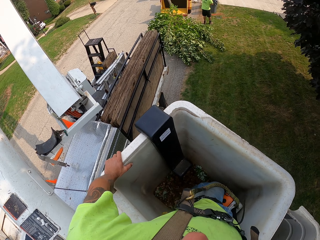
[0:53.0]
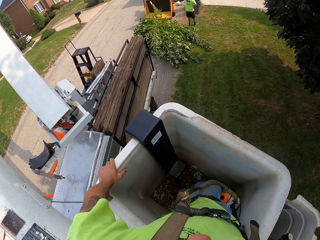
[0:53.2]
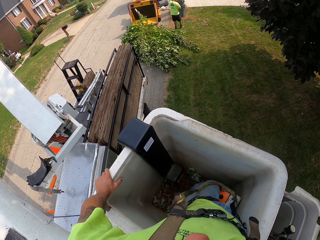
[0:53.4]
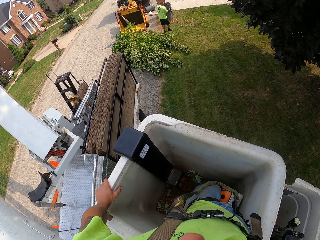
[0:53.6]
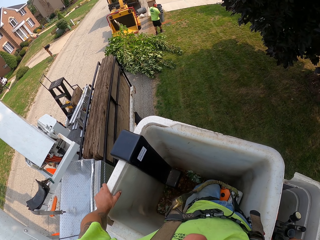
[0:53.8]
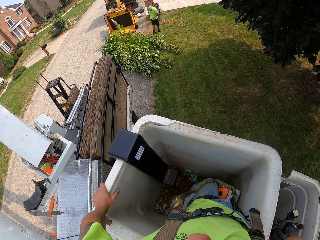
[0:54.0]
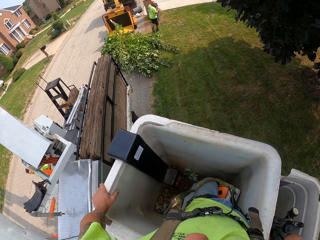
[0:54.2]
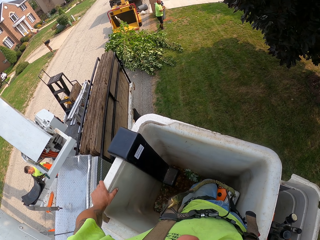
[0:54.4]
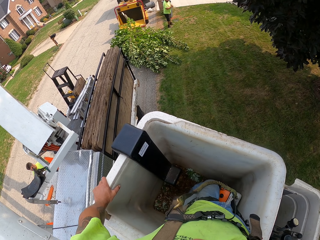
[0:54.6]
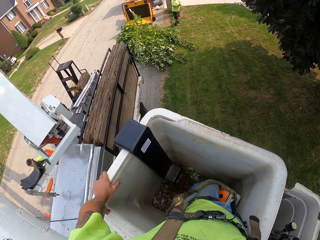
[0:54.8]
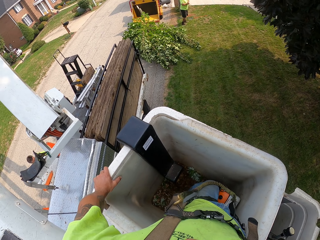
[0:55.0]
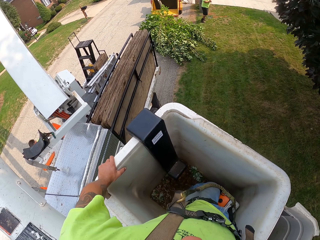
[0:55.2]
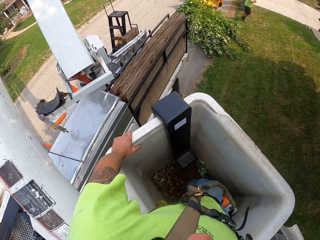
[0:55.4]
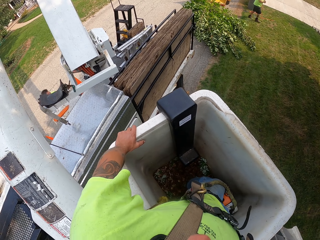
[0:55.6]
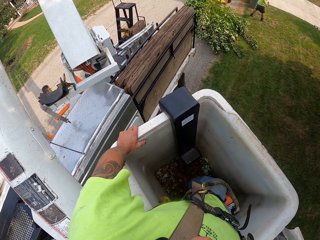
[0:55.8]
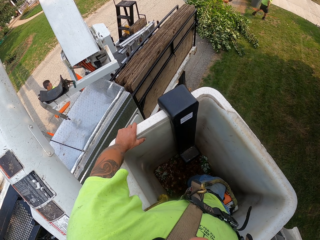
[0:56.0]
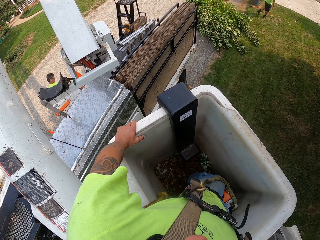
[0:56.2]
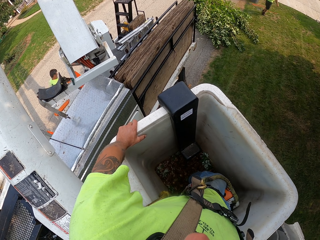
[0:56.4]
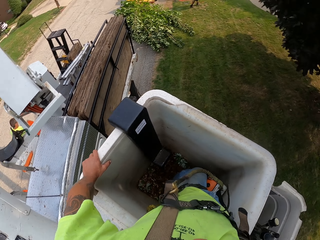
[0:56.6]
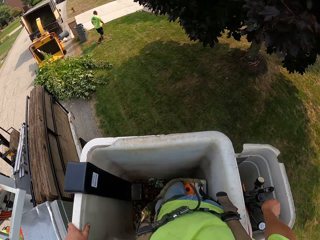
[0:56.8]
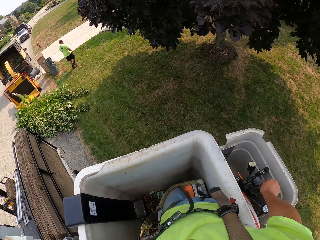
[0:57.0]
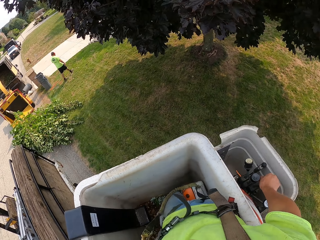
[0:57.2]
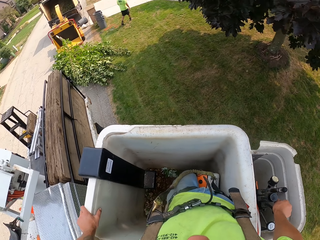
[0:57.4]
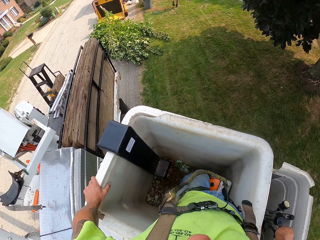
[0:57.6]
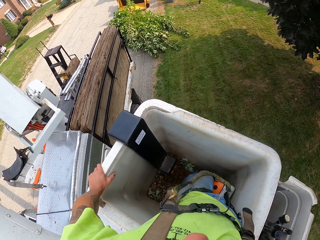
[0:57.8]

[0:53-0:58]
A man walks on a lawn. Another man picks up a chainsaw from the truck with his right hand.

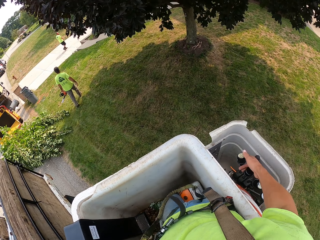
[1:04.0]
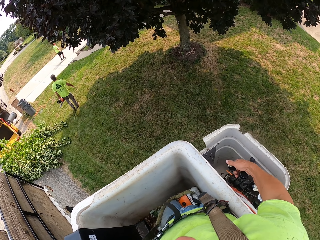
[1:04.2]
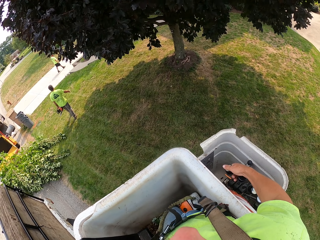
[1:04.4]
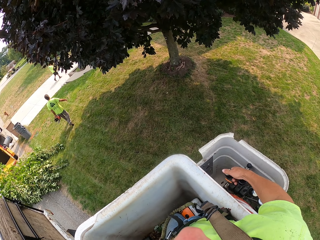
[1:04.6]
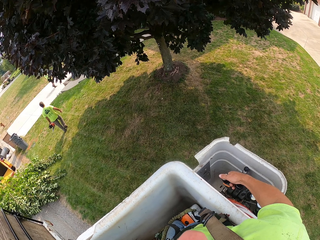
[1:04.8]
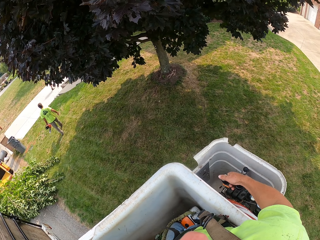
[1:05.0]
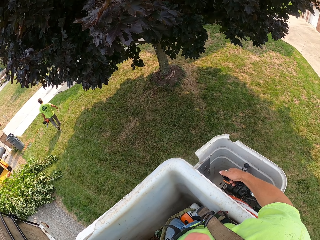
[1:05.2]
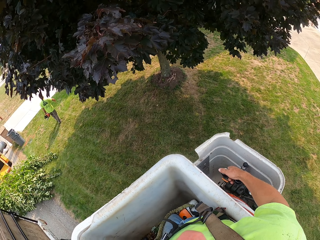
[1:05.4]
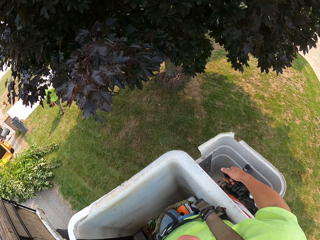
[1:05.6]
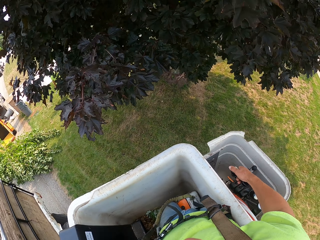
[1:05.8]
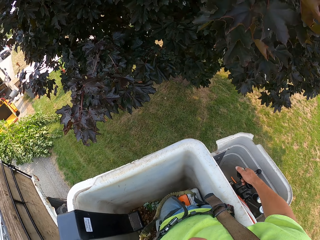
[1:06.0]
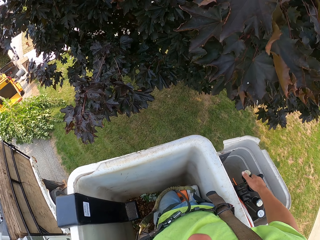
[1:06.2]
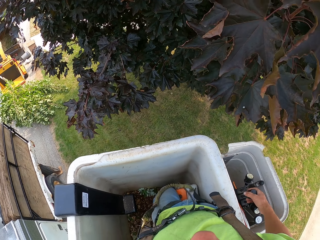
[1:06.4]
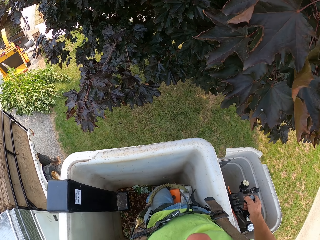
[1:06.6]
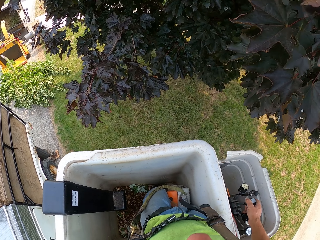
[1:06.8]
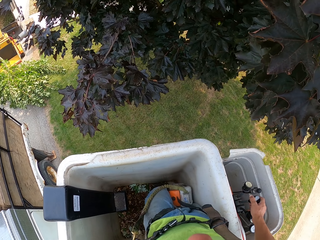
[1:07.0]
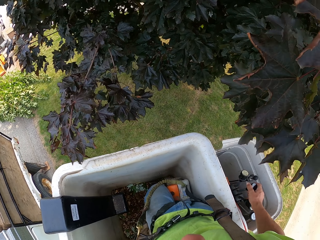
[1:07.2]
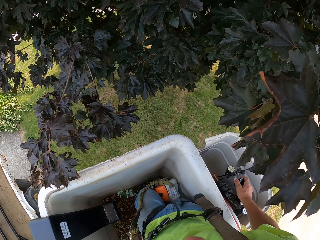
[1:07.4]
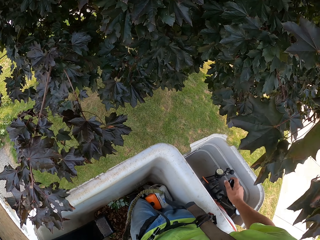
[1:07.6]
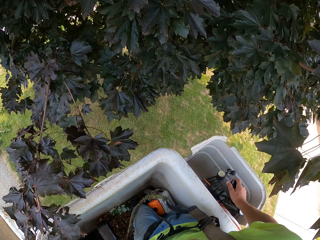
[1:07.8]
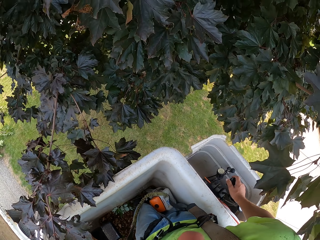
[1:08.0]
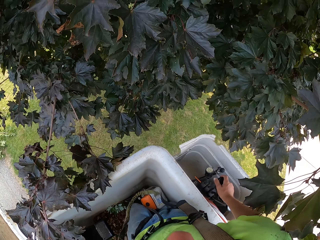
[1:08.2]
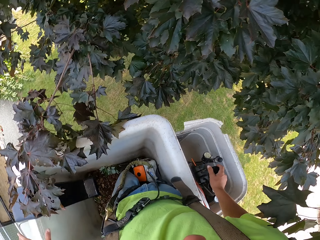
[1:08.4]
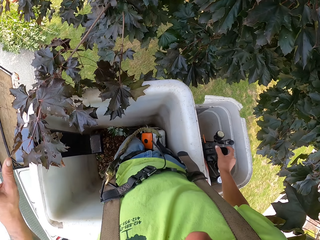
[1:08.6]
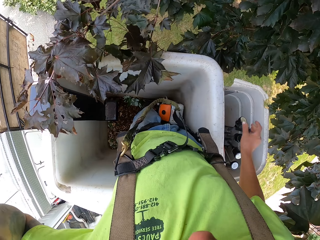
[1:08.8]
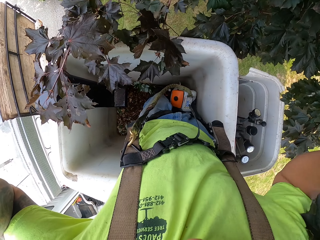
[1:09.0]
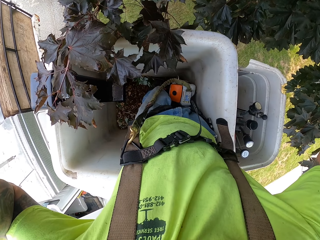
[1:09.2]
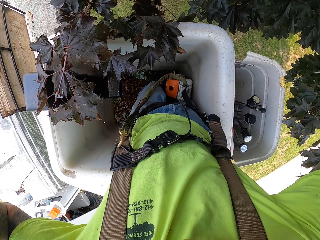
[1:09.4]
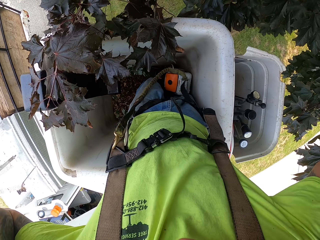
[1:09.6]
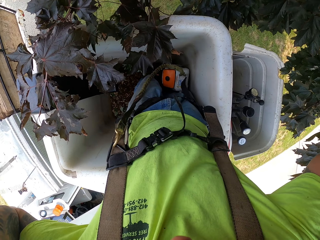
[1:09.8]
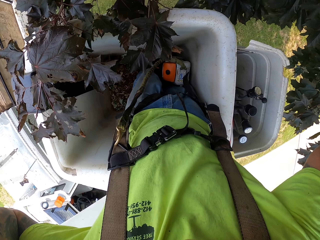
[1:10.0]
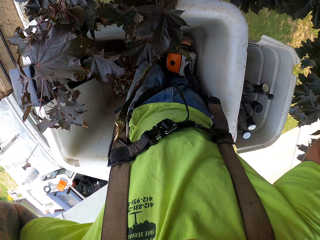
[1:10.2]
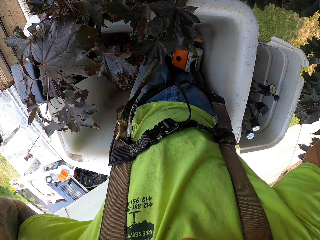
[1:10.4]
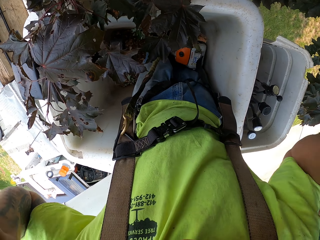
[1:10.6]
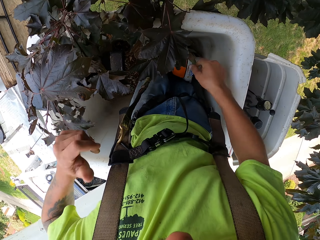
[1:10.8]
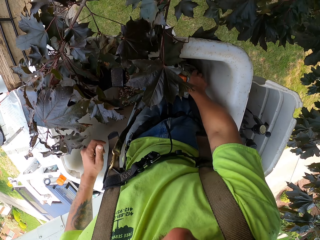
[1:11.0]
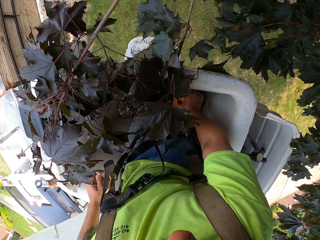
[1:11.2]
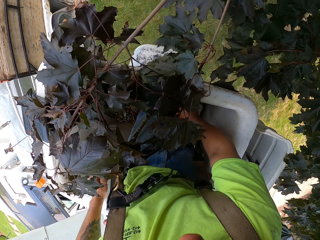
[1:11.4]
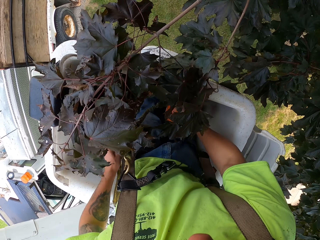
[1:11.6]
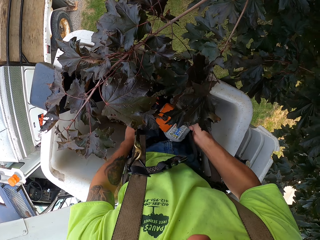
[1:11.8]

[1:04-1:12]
The camera wearer moves down in the bucket. He moves up in the bucket. He adjusts his camera on his head with both hands. He puts his hand up. He picks up the chain saw from the boom lift with his right hand.

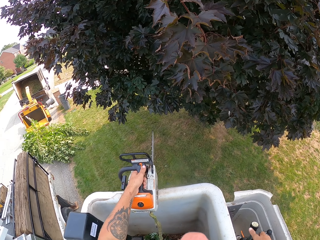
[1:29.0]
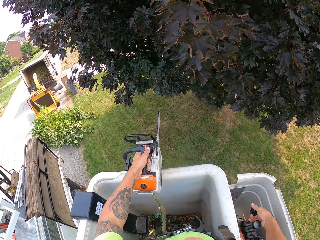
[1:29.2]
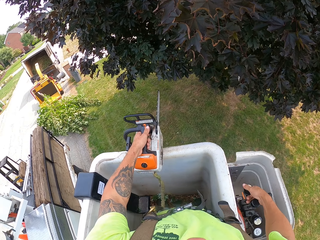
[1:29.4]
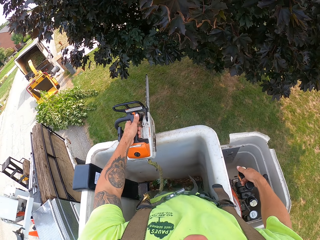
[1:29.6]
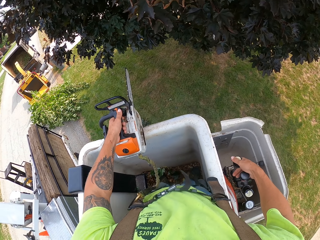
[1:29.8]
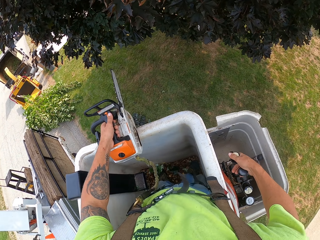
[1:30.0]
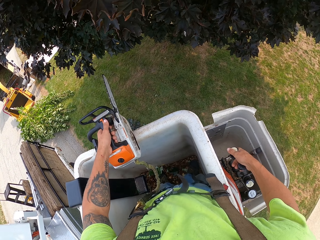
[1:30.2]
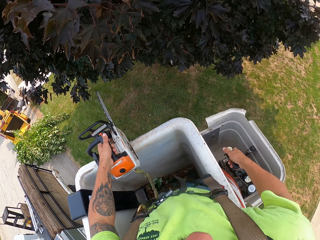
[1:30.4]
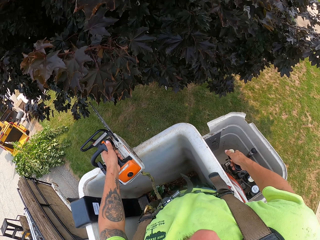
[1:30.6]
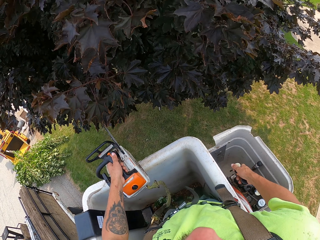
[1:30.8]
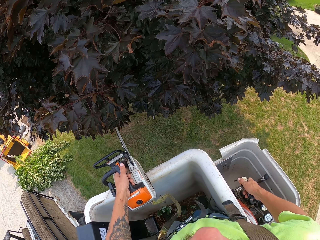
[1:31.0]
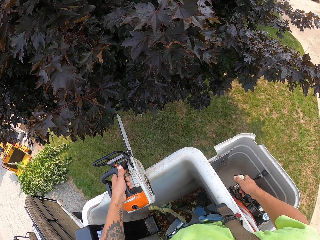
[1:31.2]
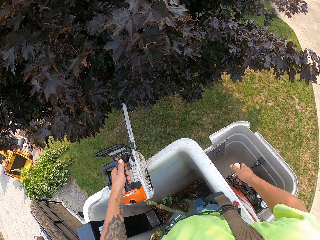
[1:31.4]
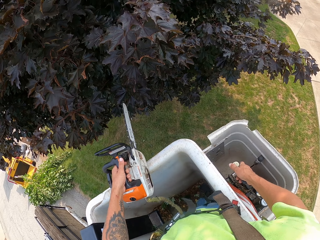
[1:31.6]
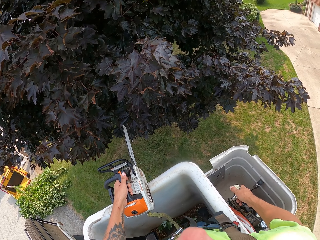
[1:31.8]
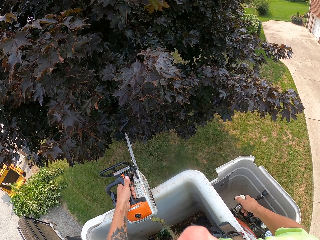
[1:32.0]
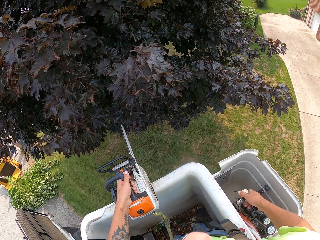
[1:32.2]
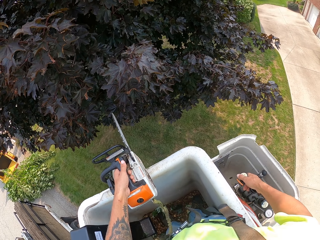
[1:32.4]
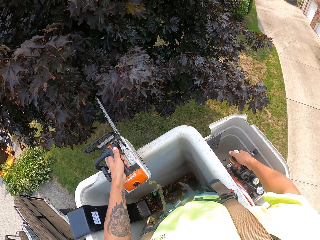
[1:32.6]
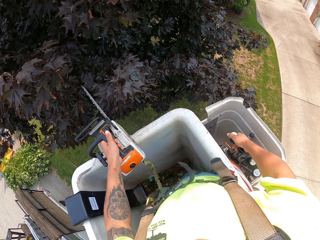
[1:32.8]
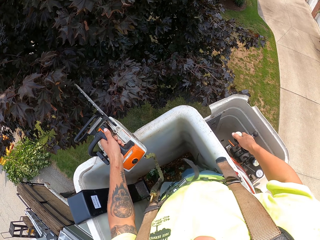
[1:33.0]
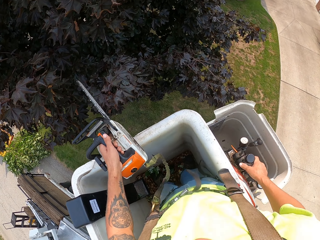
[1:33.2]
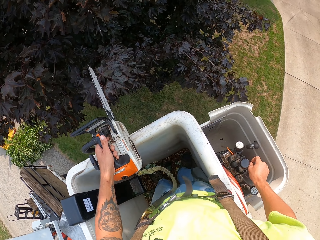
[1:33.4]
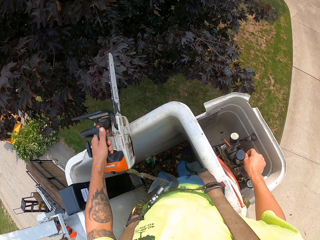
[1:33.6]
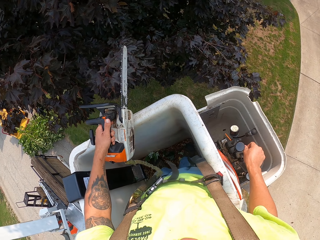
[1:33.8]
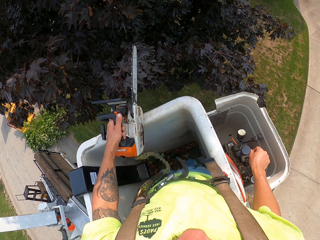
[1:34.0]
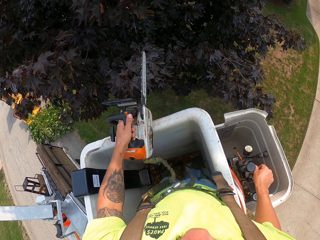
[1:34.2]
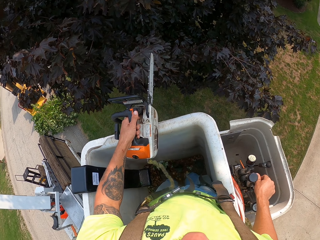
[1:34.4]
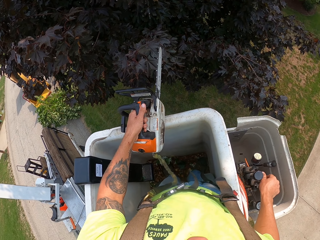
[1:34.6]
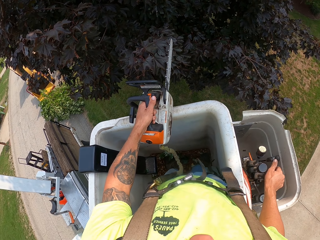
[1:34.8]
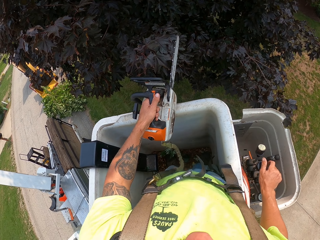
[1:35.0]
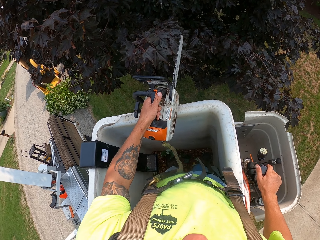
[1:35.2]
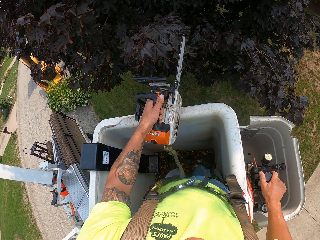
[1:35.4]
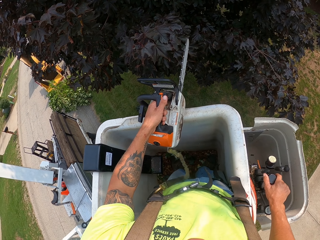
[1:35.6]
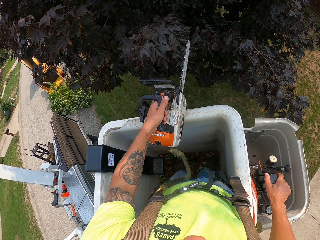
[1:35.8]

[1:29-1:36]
The camera wearer moves up in the bucket.

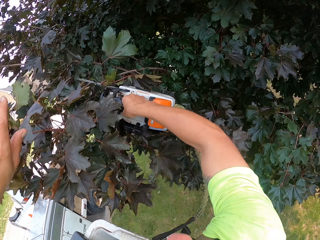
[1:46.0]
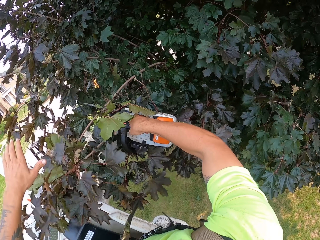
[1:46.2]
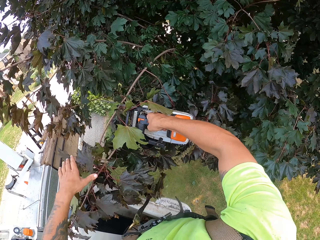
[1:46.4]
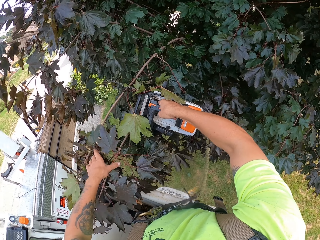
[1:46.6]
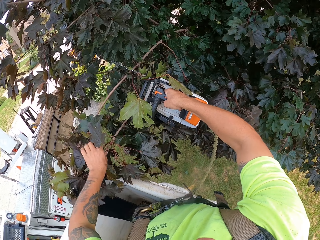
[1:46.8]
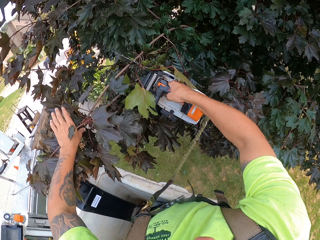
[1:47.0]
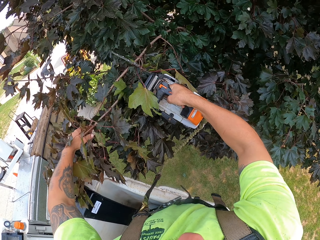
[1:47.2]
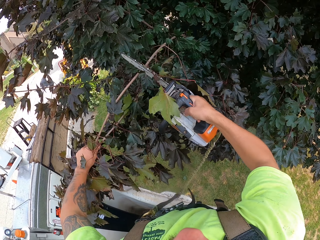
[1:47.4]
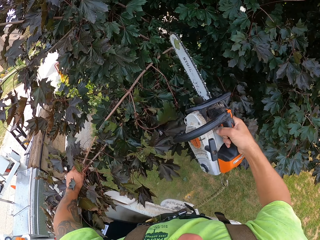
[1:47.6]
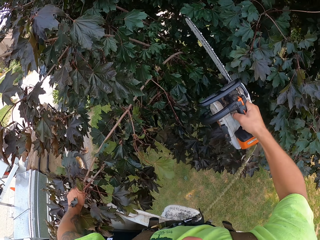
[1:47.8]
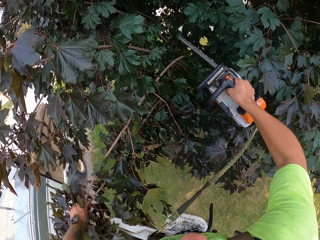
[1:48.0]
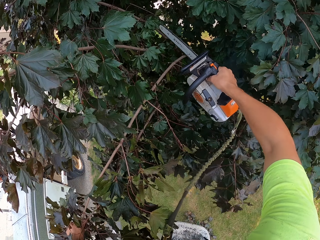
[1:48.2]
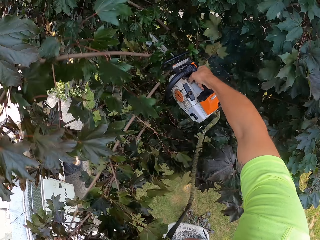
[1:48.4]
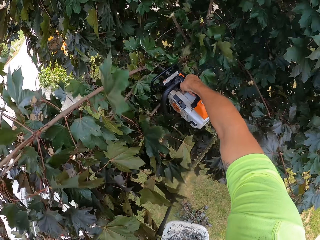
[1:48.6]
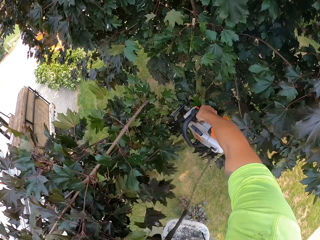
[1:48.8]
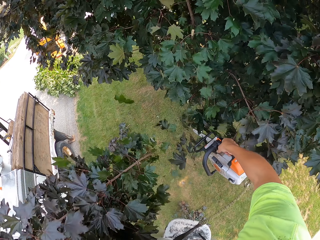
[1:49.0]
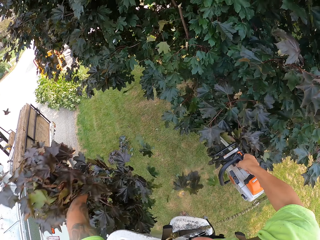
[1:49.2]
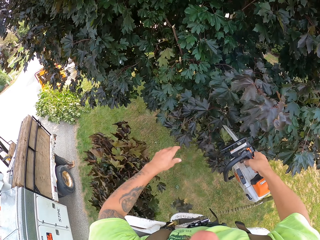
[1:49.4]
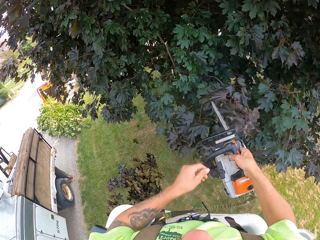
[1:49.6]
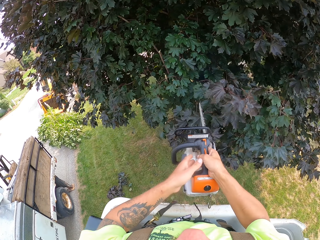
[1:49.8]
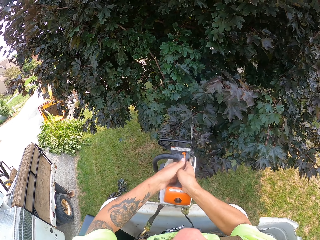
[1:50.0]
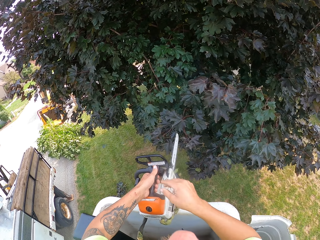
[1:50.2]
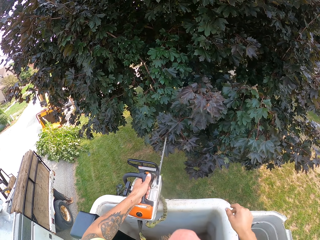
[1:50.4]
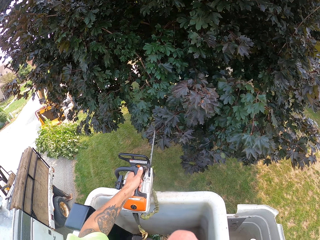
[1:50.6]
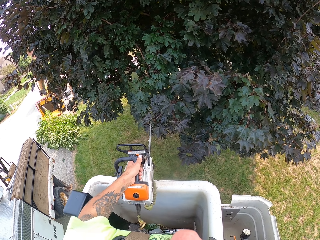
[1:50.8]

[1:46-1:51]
The camera wearer adjusts branches on the tree with the chain saw in his right hand. He holds the branches on the tree with his left hand. He cuts the branches from the tree with the chain saw in his right hand. He drops the branches on the ground with his left hand. He passes the chain saw from his right hand to his left hand and places the chain saw on the boom lift with his left hand.
